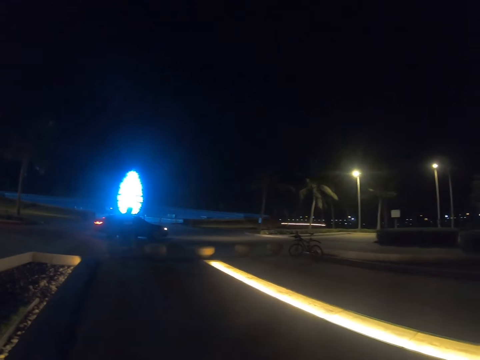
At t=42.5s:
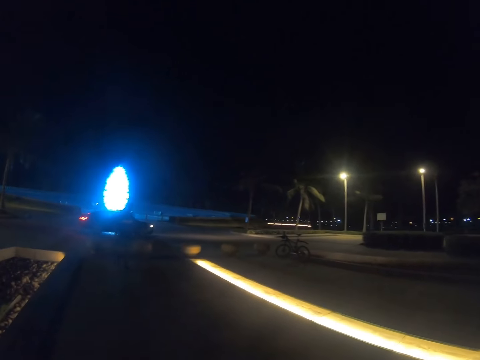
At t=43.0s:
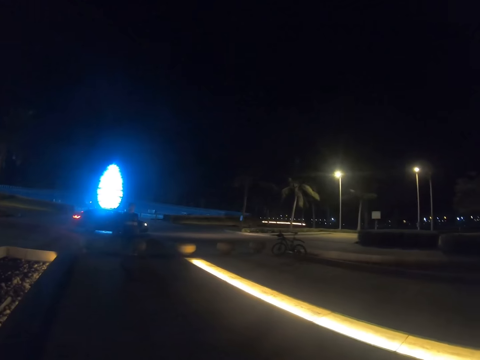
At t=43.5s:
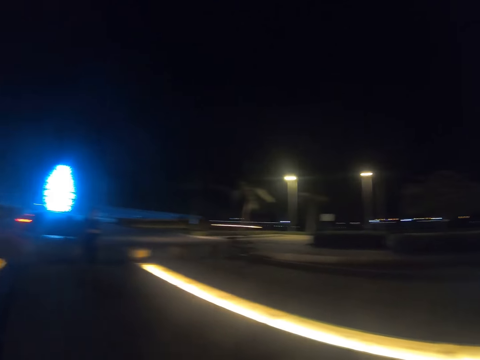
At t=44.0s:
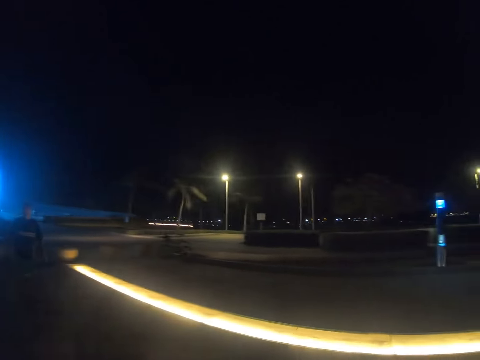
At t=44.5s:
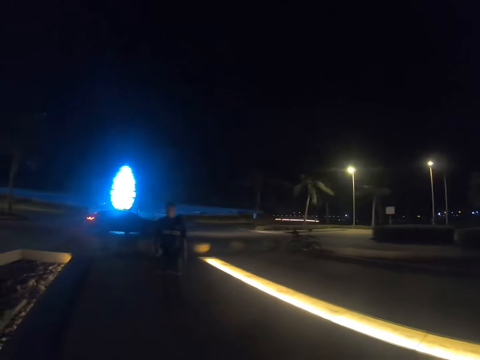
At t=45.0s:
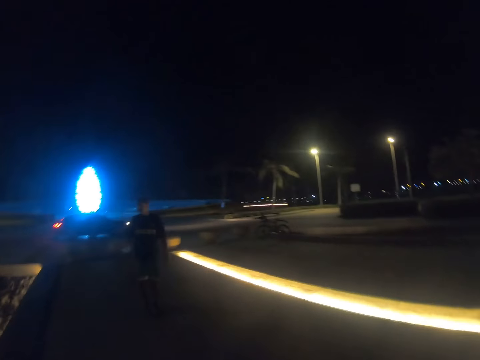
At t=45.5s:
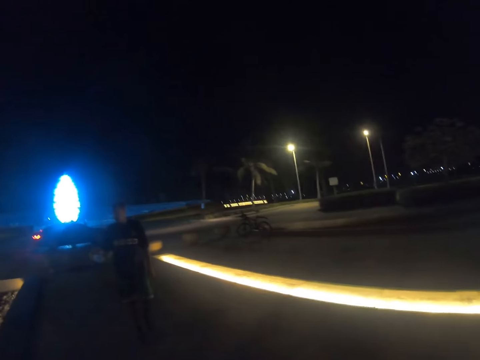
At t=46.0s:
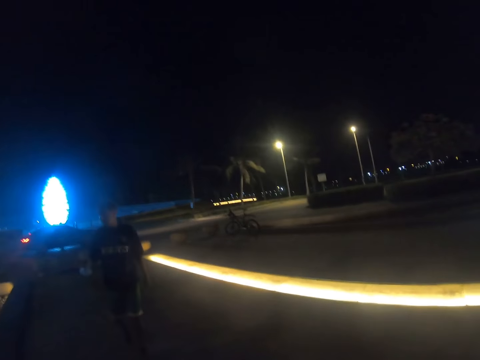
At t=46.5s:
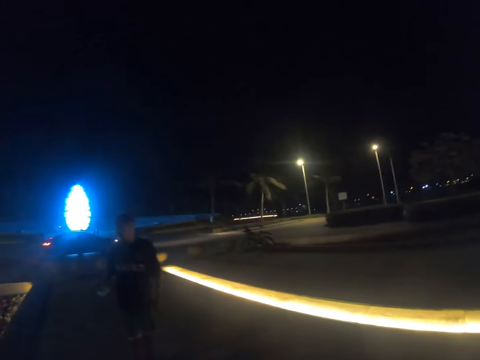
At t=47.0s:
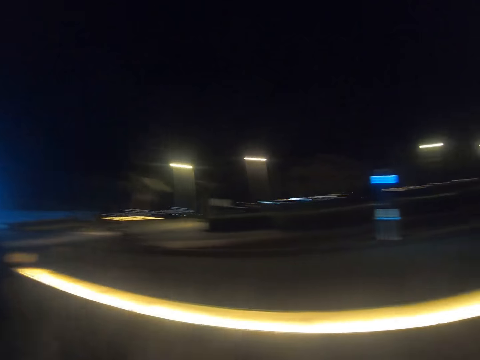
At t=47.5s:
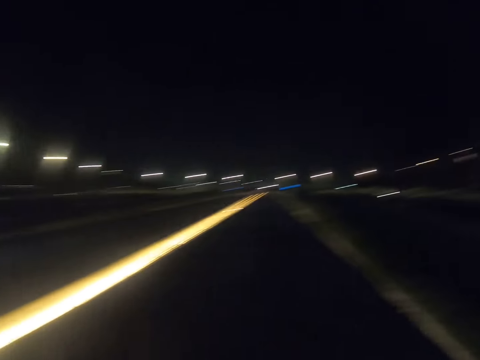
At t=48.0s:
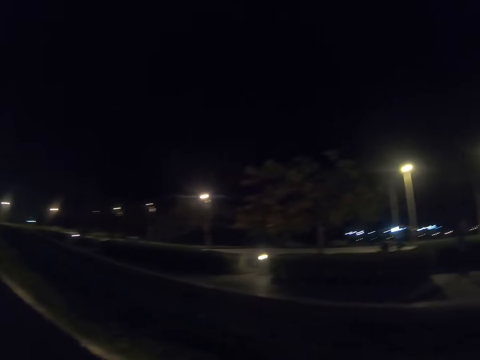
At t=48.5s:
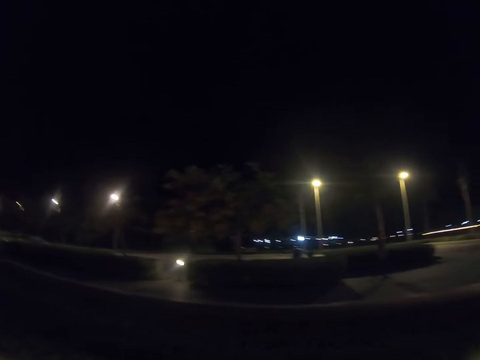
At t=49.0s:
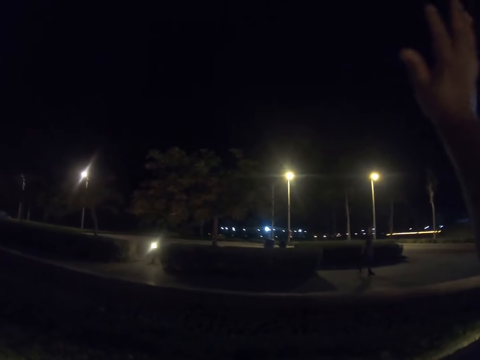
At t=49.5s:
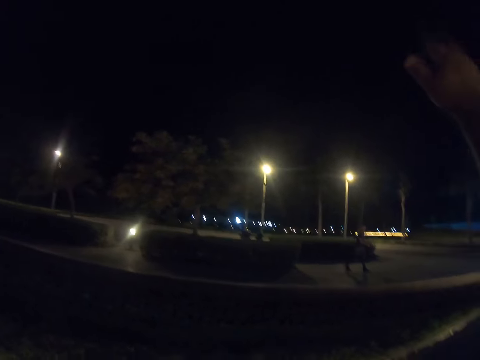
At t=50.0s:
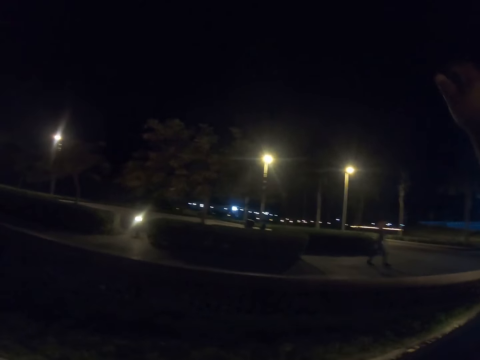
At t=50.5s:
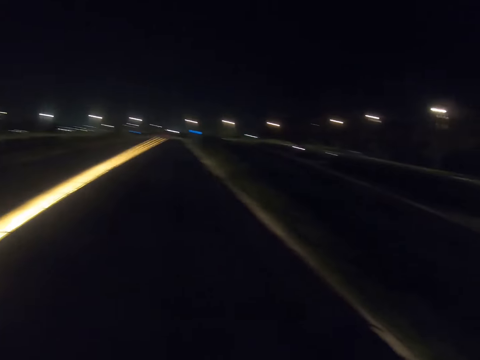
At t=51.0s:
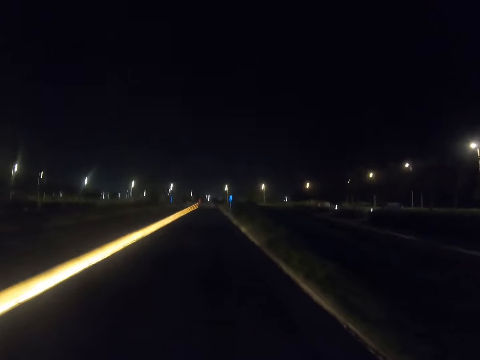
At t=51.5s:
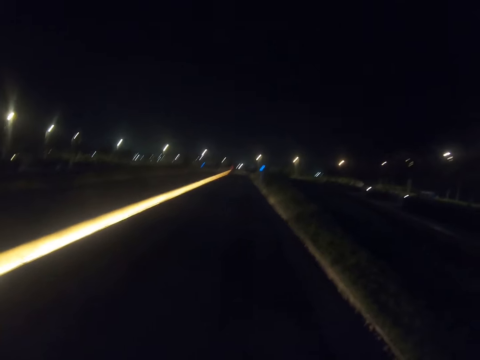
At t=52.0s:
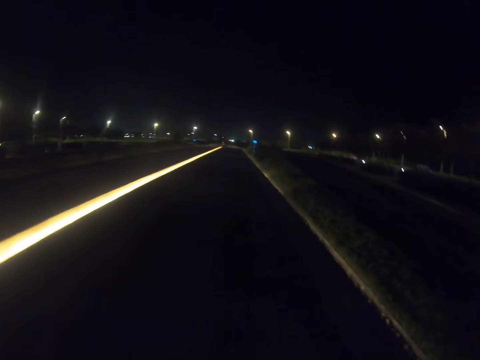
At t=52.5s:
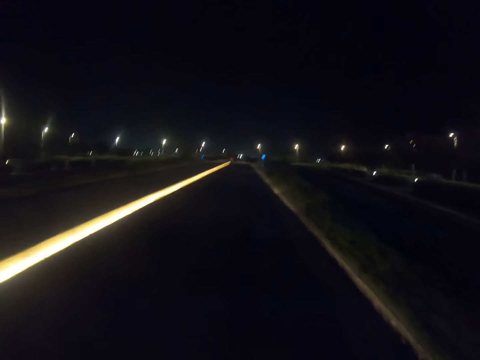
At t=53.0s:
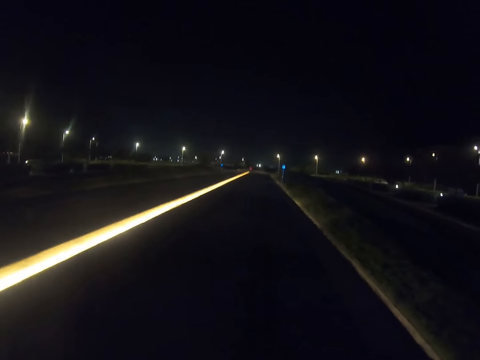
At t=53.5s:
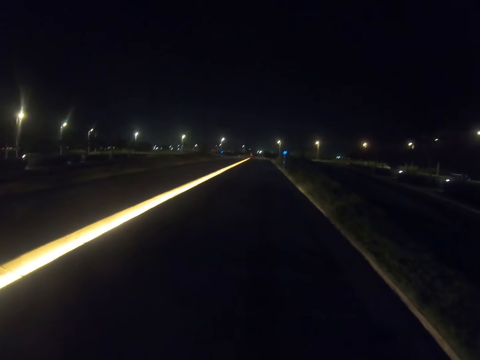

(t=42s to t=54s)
The camera wearer stares at a man. They wave at another man.

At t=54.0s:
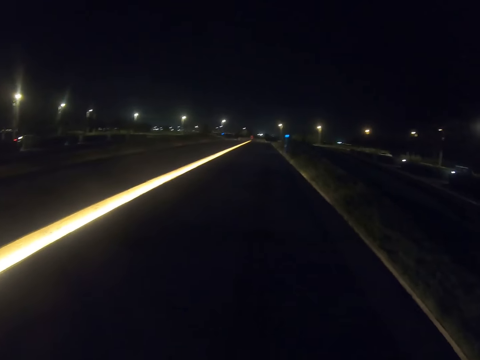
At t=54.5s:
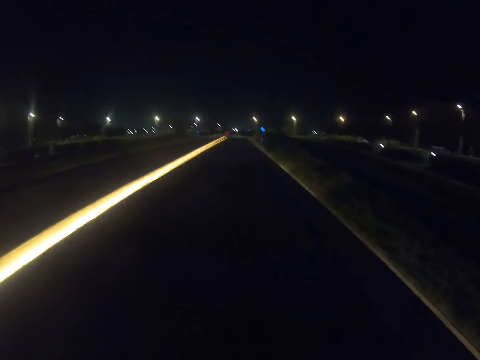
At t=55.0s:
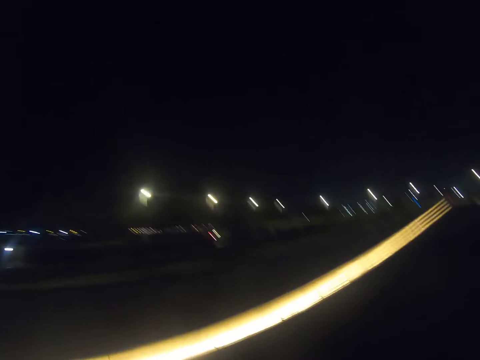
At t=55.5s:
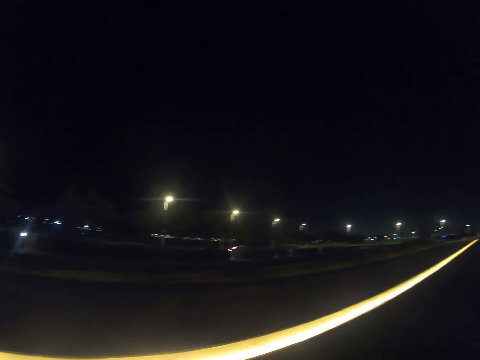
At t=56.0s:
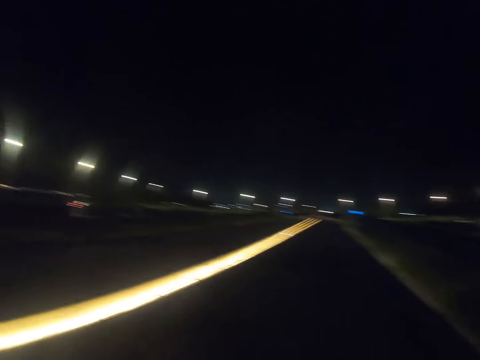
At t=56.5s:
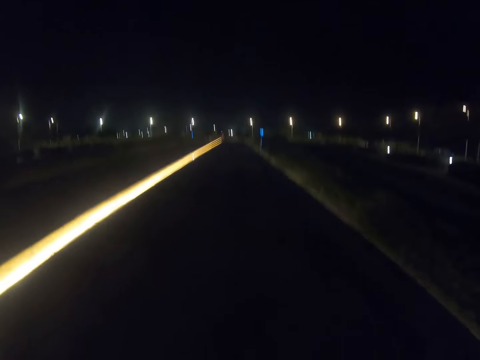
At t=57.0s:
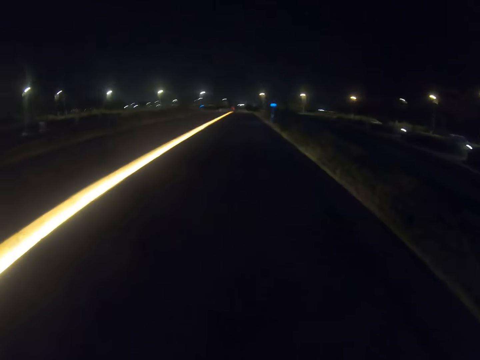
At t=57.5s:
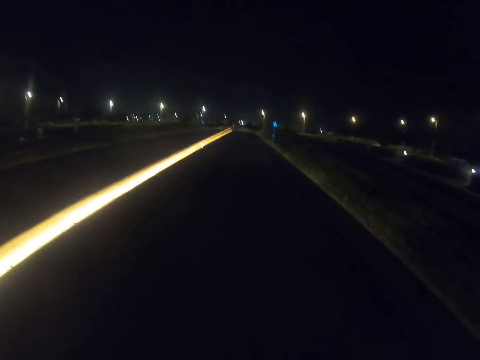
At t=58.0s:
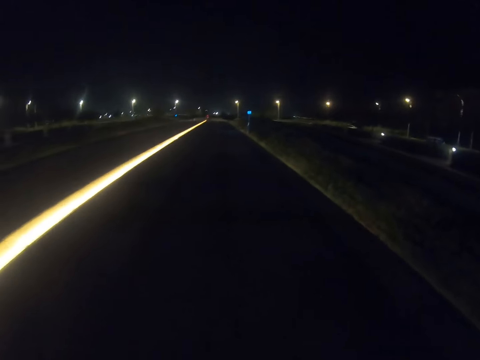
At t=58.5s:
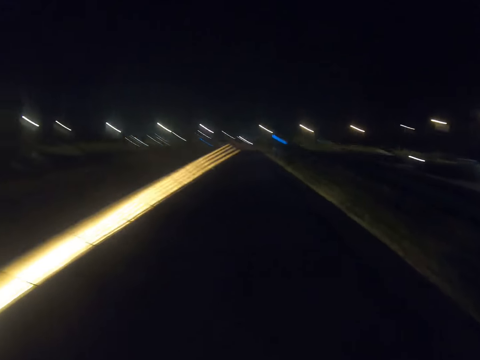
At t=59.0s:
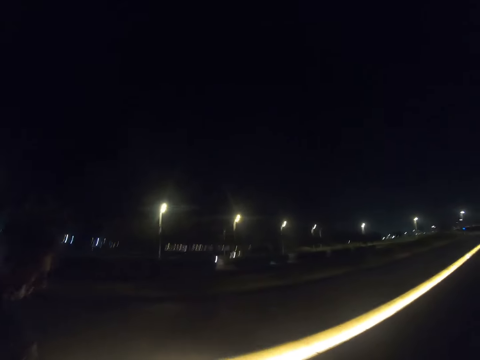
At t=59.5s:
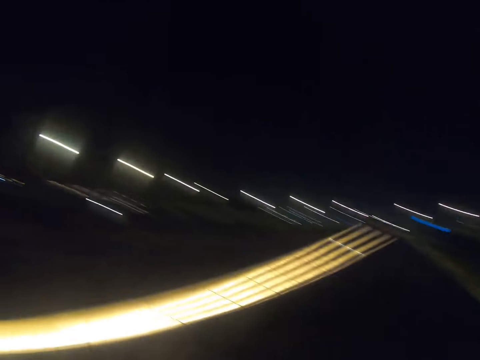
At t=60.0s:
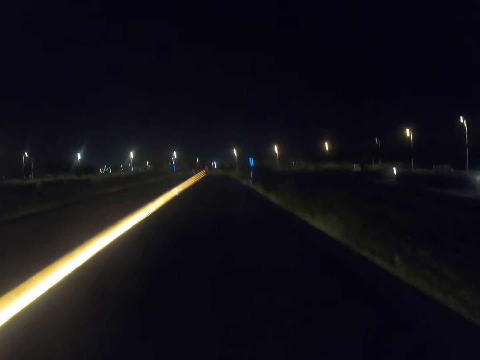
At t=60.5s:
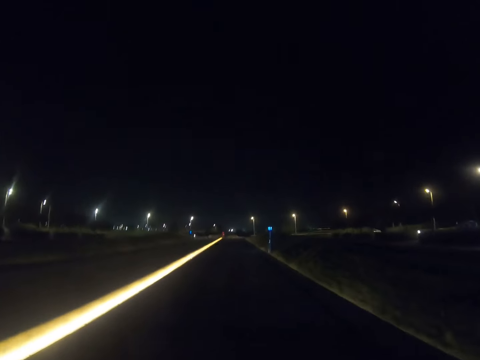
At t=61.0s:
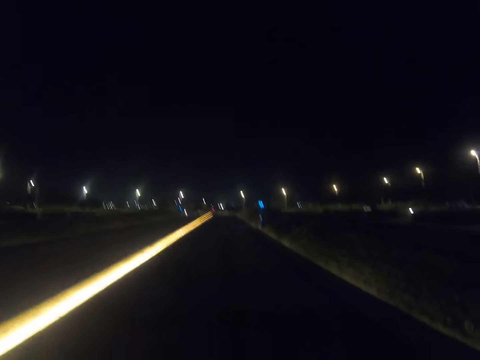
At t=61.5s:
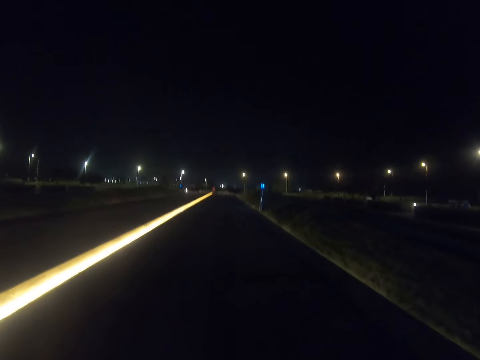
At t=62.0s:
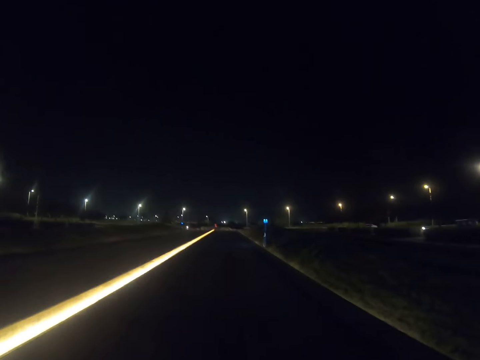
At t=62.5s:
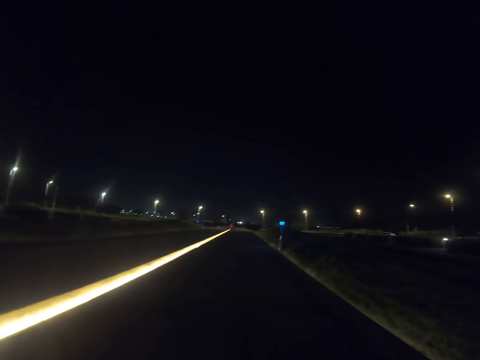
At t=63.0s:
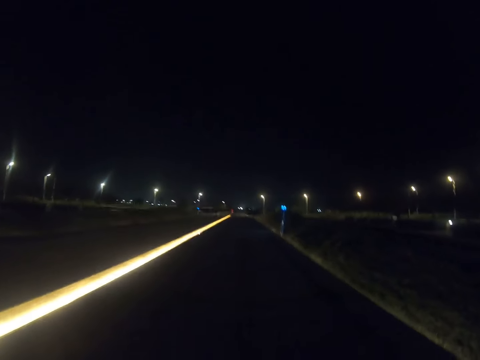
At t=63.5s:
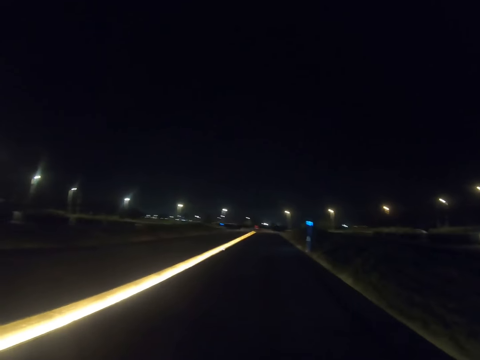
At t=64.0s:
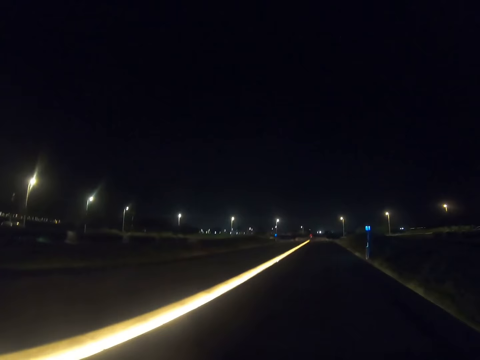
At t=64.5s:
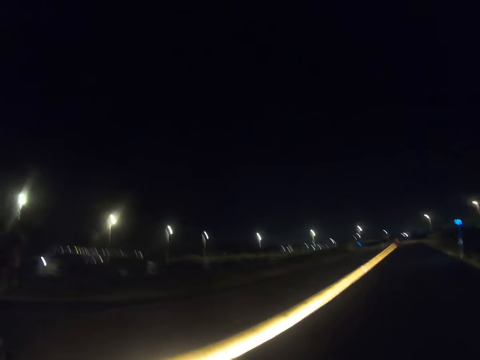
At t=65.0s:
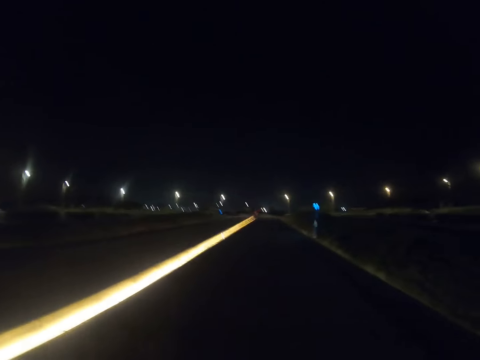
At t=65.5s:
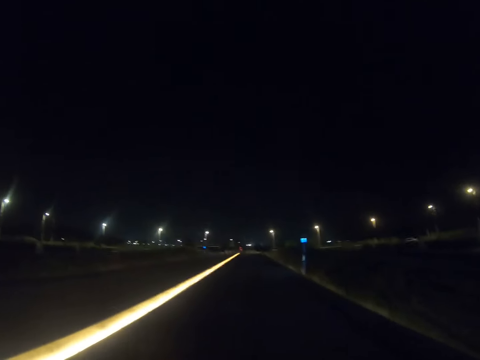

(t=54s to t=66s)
The camera wearer walks with a man along the road. The man walks along the road.

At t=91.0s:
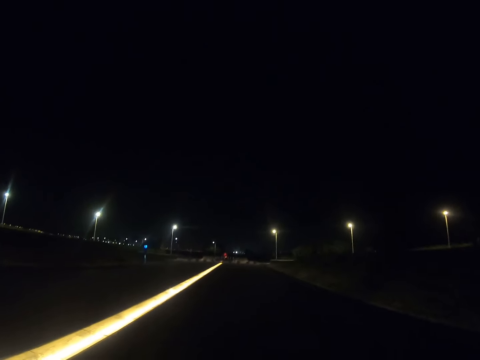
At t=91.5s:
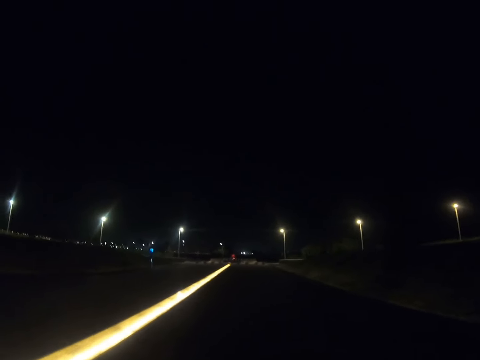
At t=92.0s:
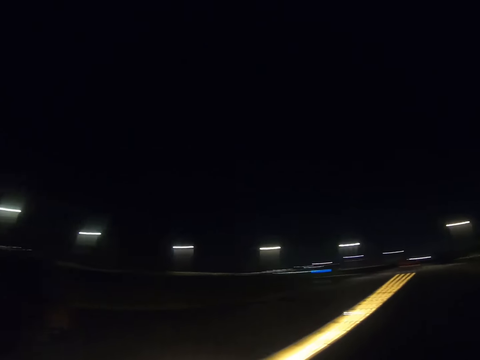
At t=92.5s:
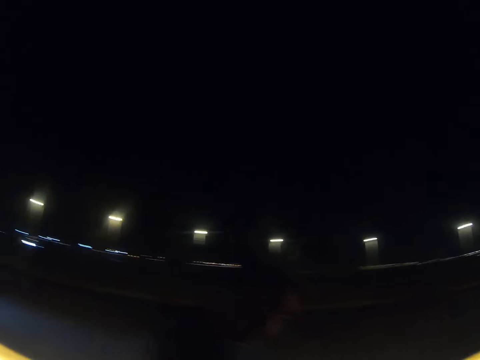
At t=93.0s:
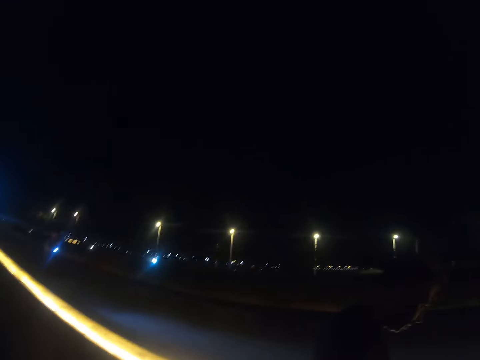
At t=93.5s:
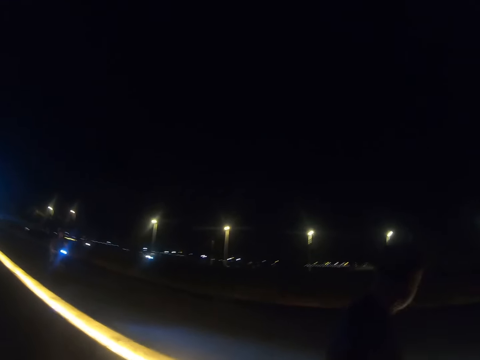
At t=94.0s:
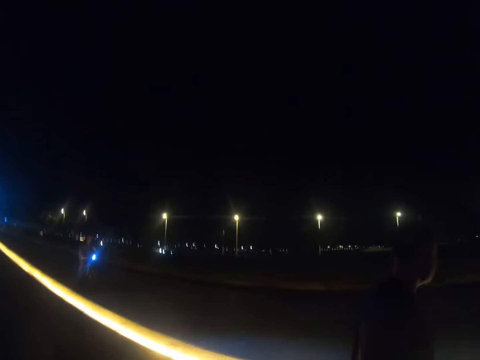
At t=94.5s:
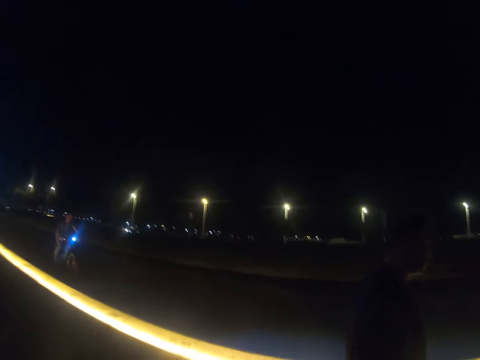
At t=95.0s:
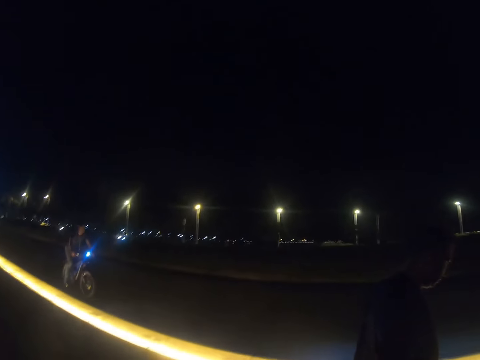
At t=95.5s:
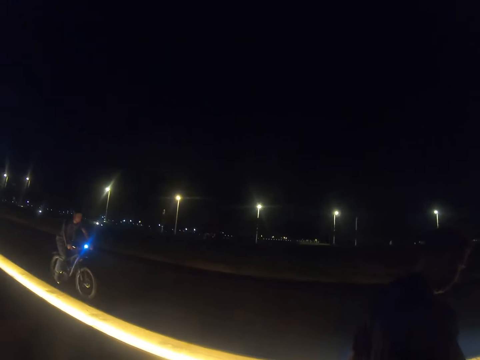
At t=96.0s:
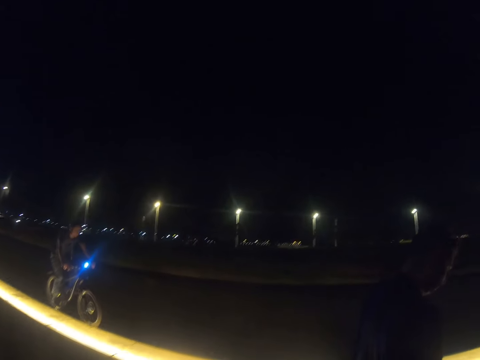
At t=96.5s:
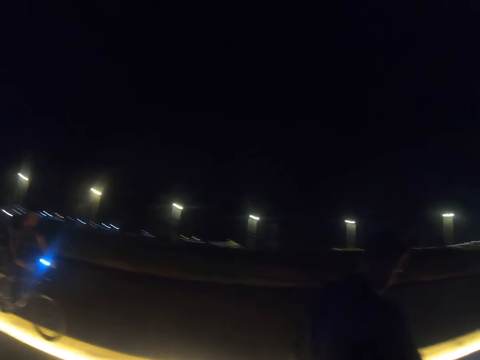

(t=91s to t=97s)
A person crosses the road. The camera wearer turns. Another person rides the bicycle towards the first person.
